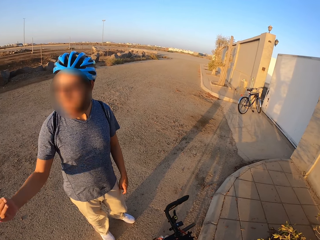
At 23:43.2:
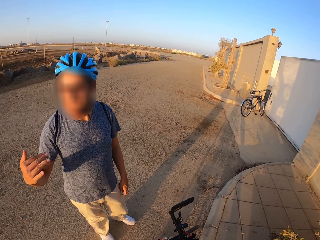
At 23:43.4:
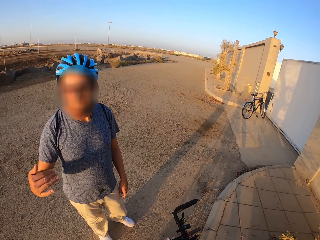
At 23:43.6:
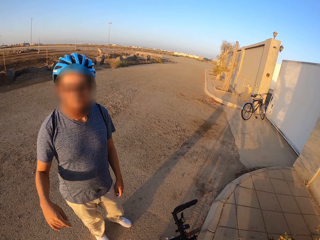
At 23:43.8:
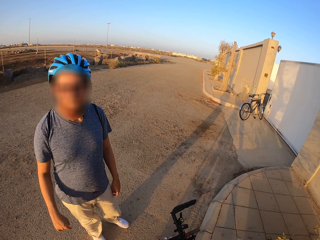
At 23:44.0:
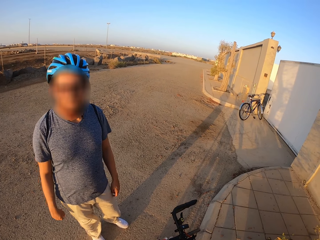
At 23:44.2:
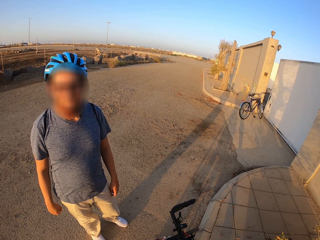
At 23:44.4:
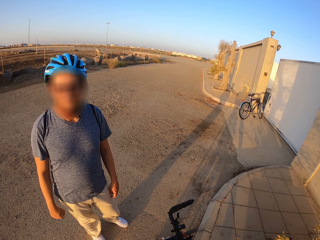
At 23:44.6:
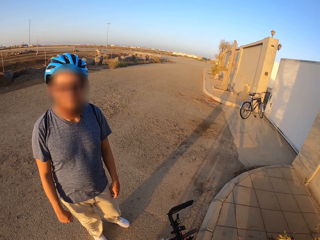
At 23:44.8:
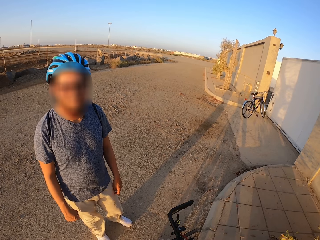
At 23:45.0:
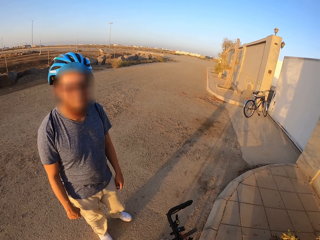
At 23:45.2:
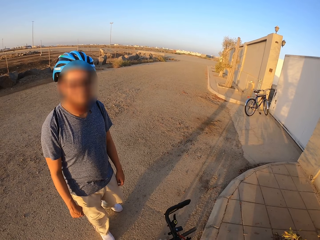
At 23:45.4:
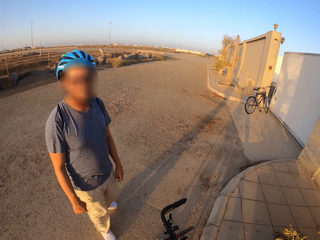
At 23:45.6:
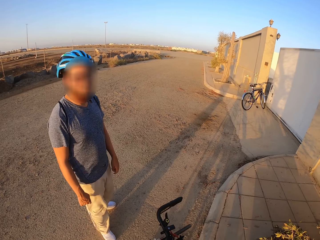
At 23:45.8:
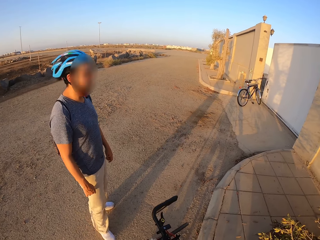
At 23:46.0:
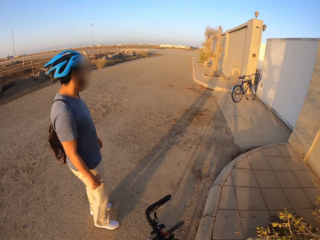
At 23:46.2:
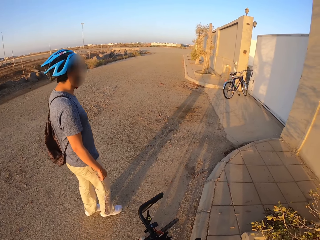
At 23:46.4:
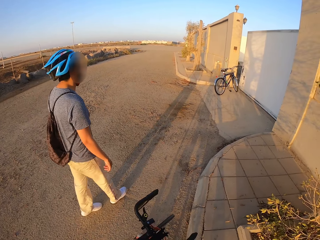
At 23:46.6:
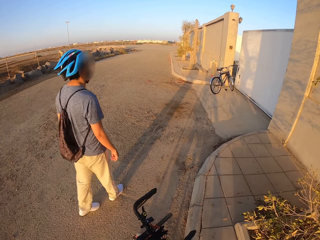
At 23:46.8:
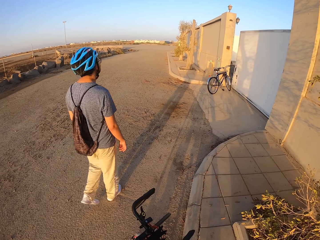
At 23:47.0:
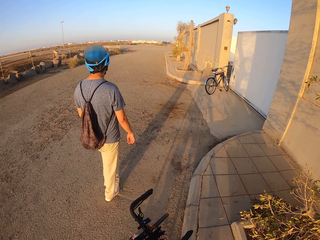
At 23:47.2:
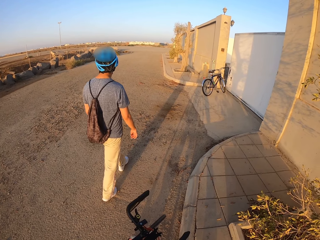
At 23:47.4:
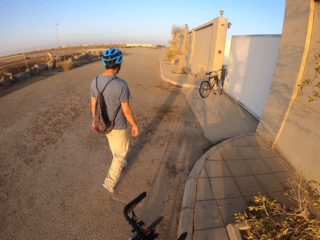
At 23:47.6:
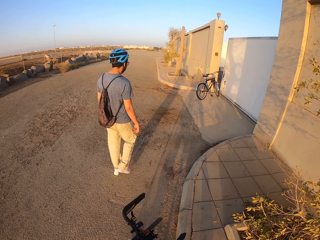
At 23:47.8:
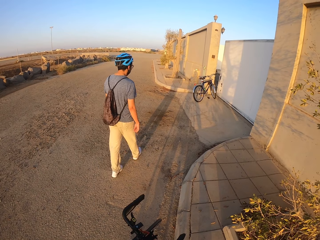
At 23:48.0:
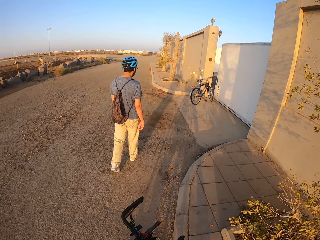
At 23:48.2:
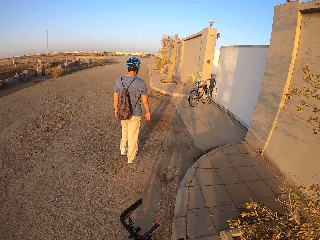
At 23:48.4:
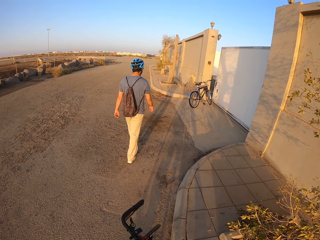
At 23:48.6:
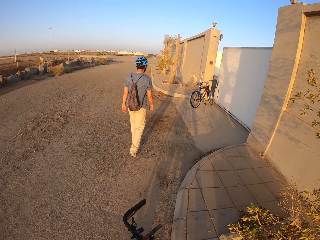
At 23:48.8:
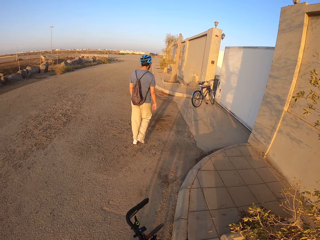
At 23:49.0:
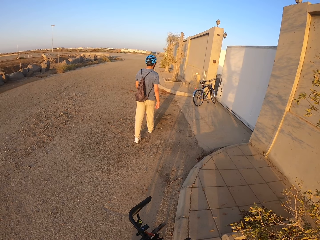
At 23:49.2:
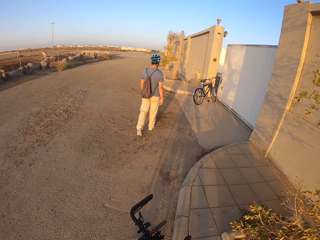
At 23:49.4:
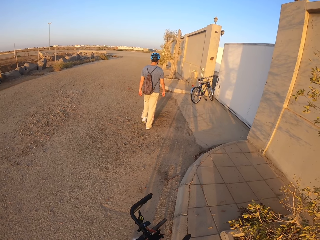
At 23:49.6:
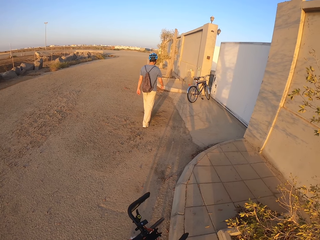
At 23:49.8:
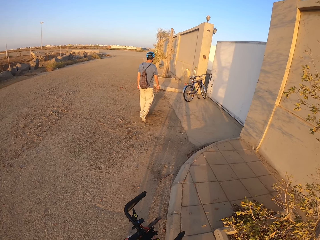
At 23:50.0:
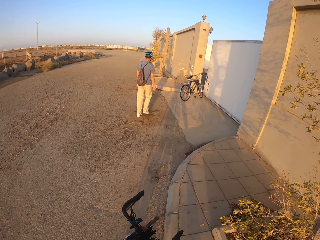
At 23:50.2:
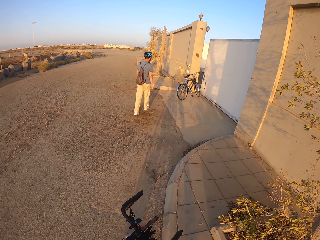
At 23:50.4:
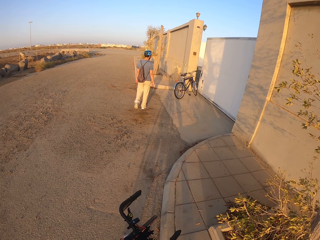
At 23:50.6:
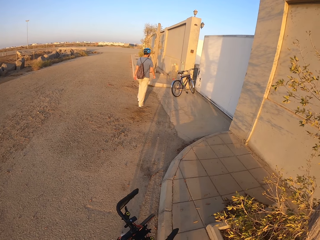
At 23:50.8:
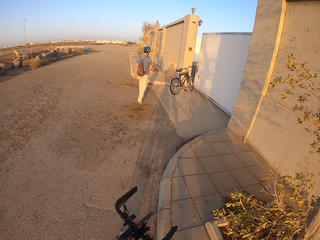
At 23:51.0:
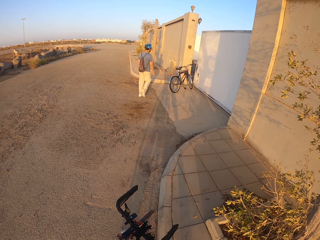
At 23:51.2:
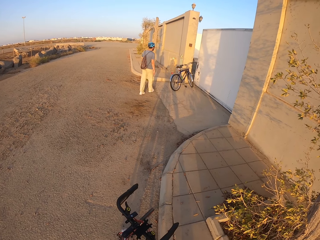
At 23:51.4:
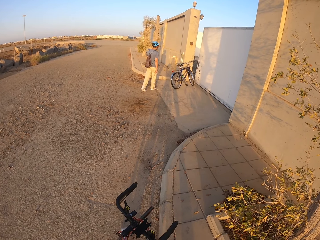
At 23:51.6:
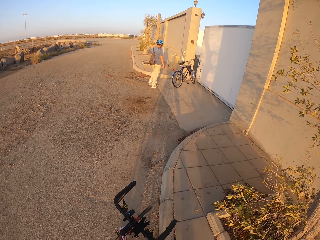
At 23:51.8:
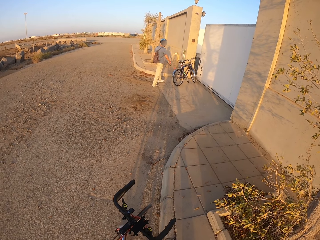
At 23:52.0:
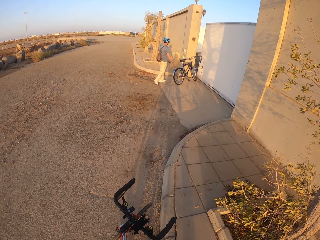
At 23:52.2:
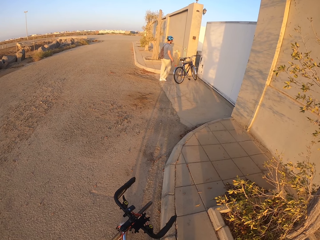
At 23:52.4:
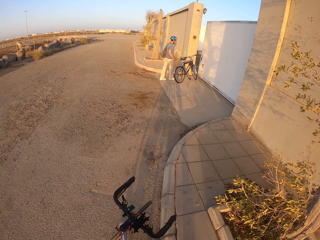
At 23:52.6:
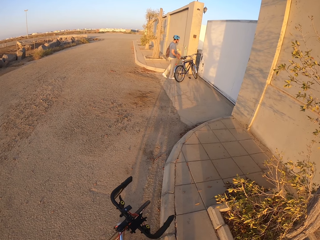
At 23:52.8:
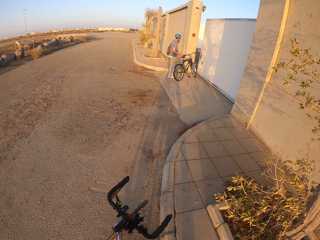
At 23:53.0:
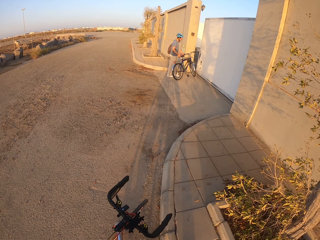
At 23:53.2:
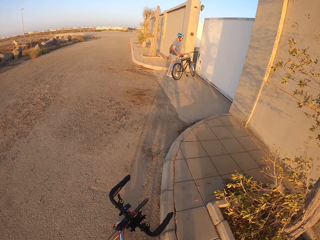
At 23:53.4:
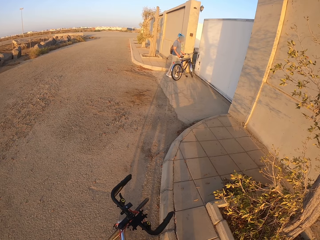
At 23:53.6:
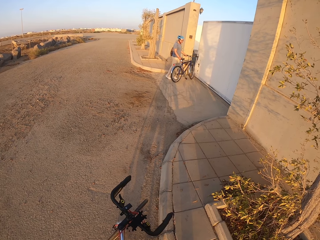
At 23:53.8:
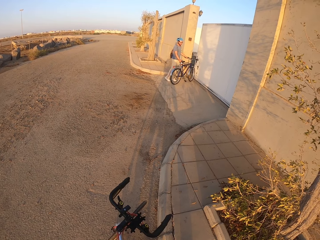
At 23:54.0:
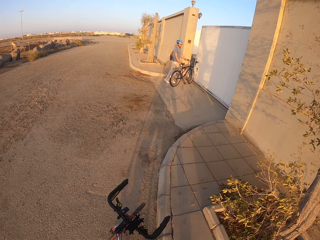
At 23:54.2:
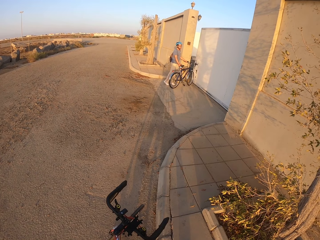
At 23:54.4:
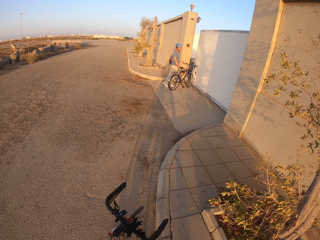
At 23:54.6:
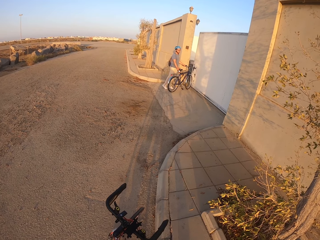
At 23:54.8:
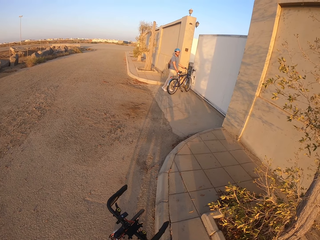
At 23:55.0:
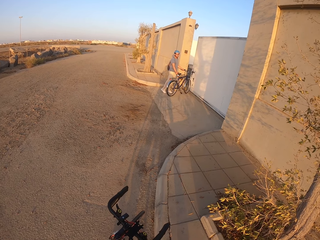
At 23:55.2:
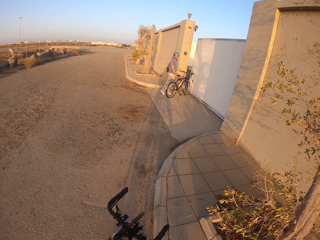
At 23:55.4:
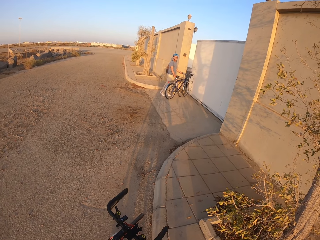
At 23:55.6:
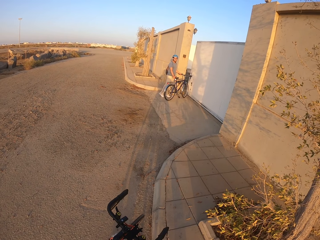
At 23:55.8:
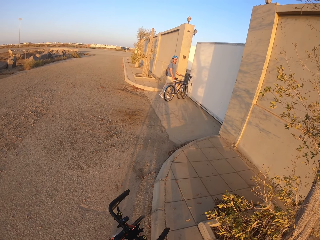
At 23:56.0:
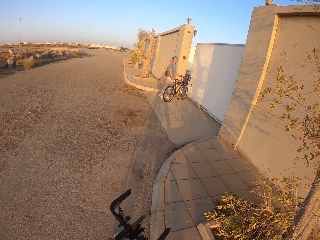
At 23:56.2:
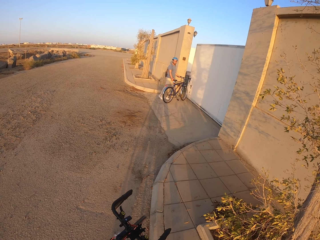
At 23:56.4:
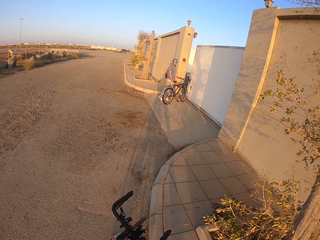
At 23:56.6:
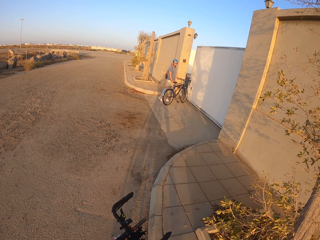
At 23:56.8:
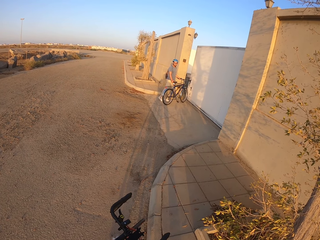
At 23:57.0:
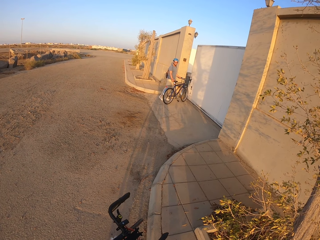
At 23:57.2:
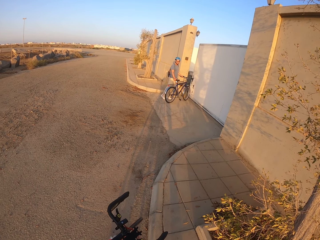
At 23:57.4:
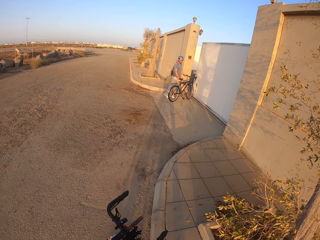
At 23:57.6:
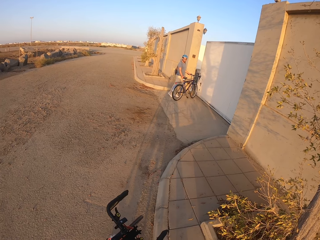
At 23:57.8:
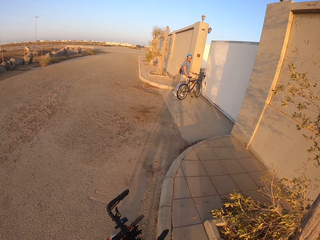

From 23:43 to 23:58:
A man walks towards the bicycle. The man touches the bicycle.

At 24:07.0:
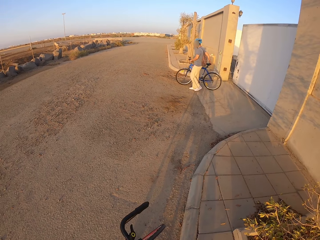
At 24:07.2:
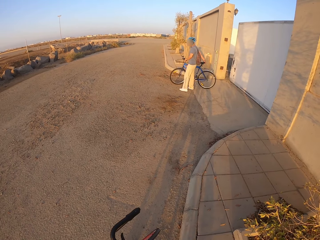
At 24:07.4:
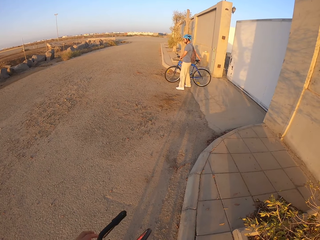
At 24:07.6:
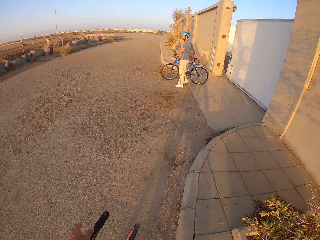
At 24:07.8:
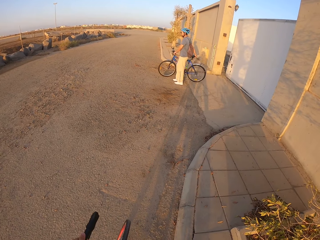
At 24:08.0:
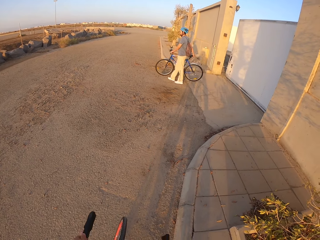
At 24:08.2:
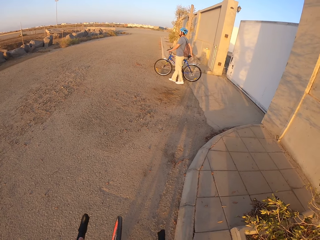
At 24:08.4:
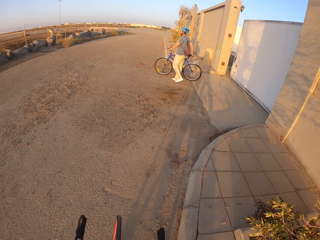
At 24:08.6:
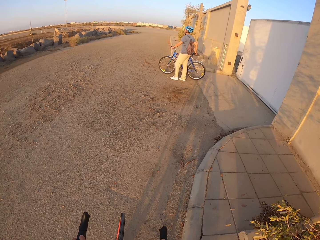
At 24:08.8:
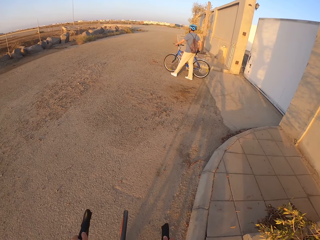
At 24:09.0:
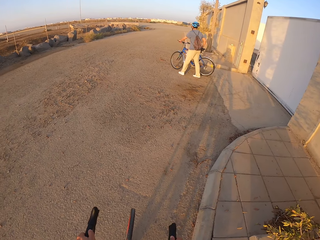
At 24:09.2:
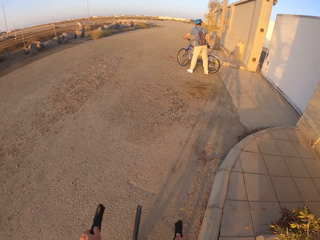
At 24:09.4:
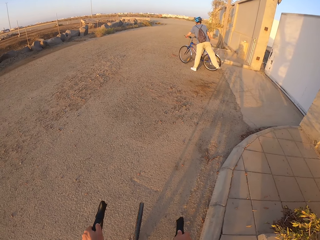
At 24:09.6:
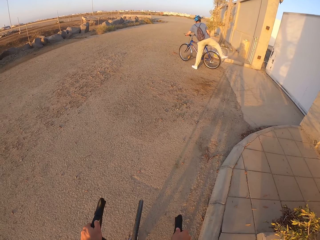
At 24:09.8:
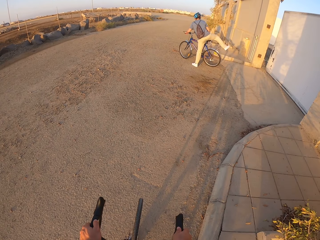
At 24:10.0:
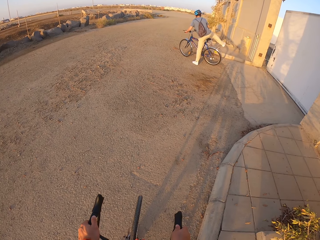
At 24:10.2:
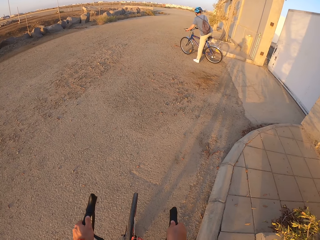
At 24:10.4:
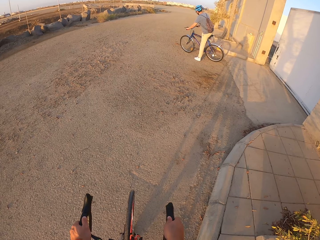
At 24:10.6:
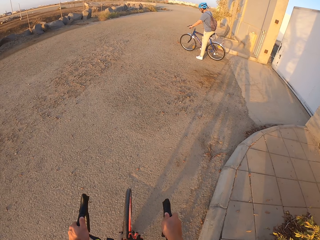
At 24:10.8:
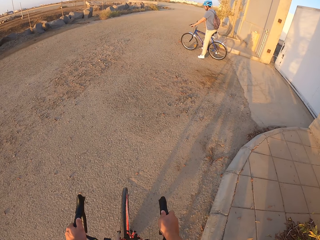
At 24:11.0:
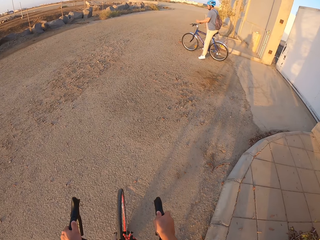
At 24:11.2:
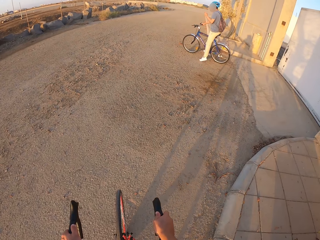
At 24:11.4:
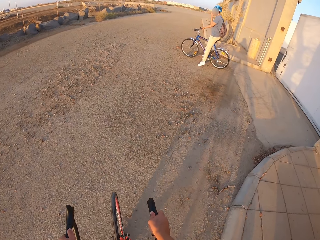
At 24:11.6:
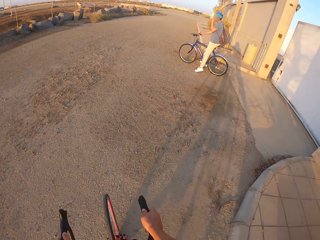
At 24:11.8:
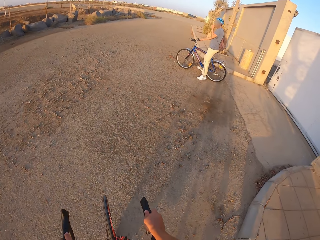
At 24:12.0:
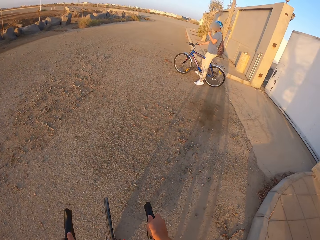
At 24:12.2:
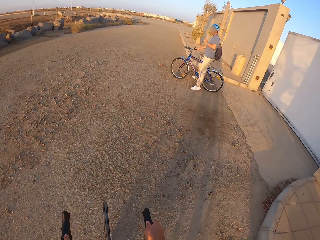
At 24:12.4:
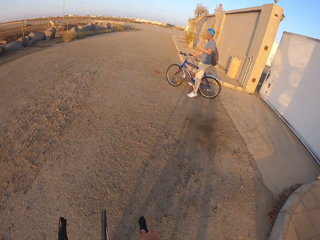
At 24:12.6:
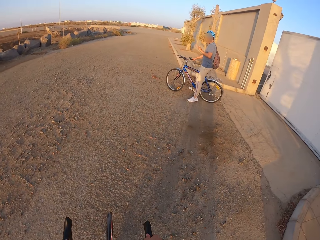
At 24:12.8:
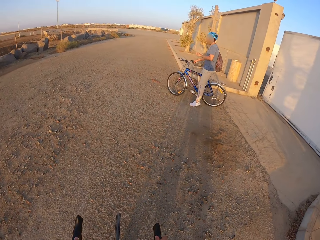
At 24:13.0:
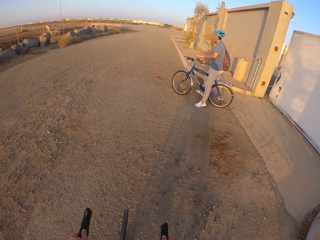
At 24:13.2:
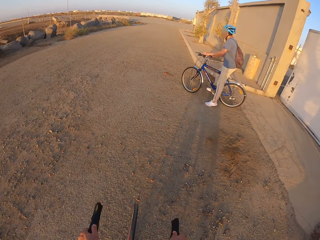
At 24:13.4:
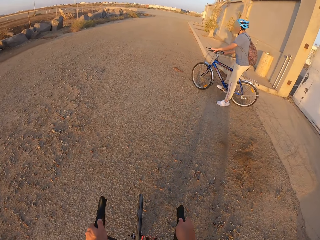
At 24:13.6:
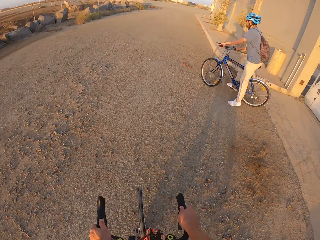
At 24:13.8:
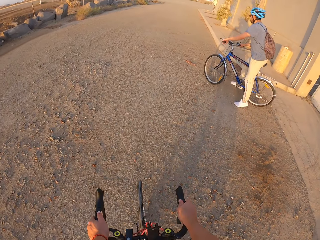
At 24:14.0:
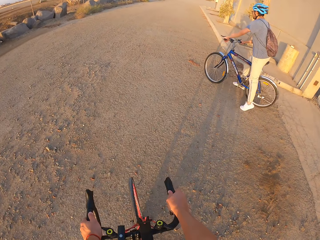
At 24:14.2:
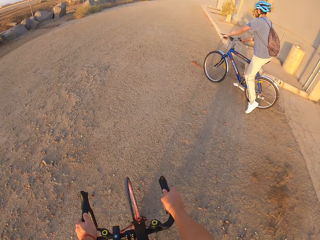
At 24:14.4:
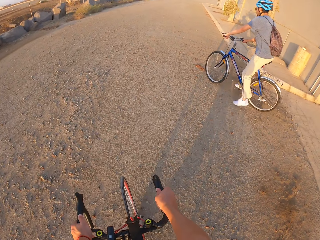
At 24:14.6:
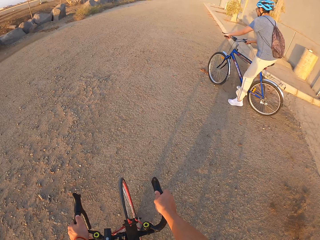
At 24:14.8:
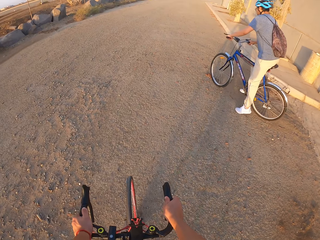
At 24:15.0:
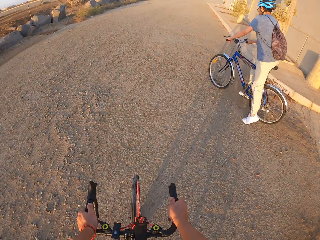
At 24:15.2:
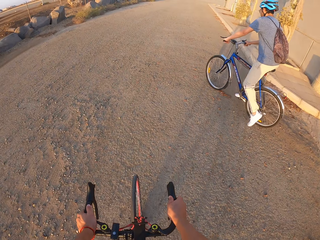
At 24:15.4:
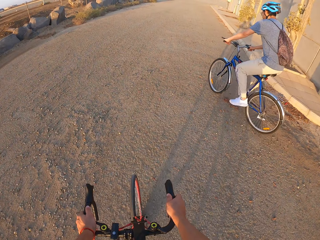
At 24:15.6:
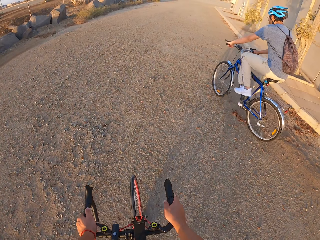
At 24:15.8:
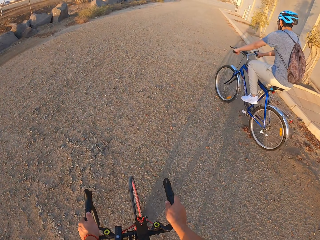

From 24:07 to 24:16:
A man pushes the bicycle and rides the bicycle. The camera wearer cycles on the road.
